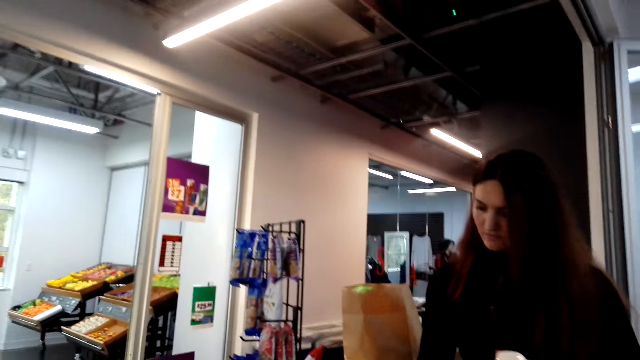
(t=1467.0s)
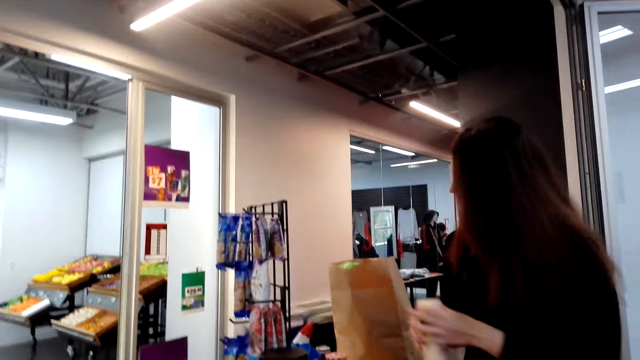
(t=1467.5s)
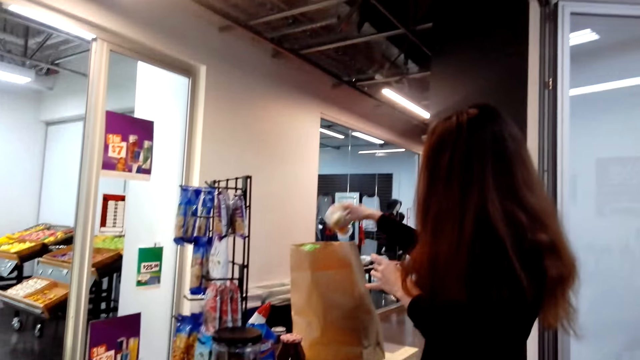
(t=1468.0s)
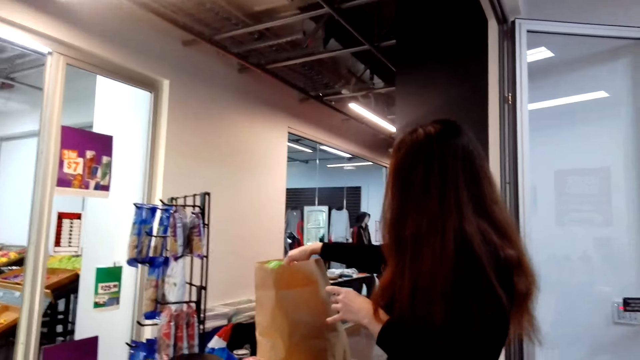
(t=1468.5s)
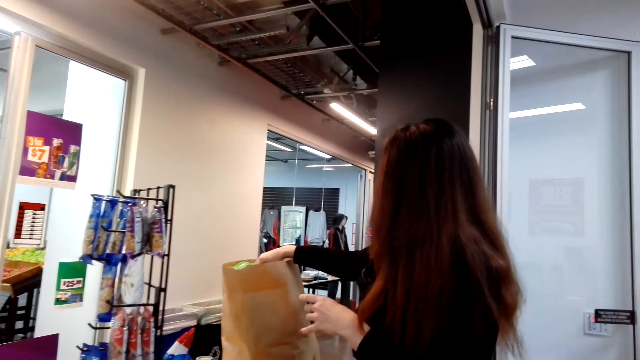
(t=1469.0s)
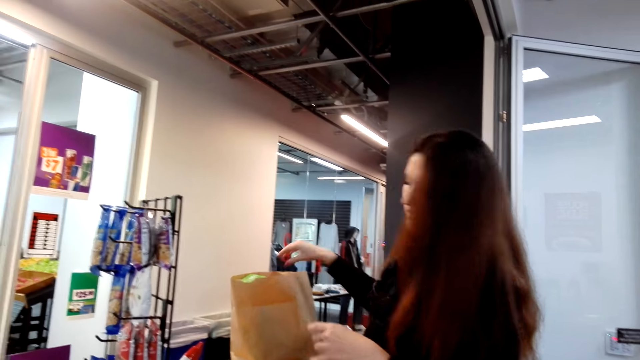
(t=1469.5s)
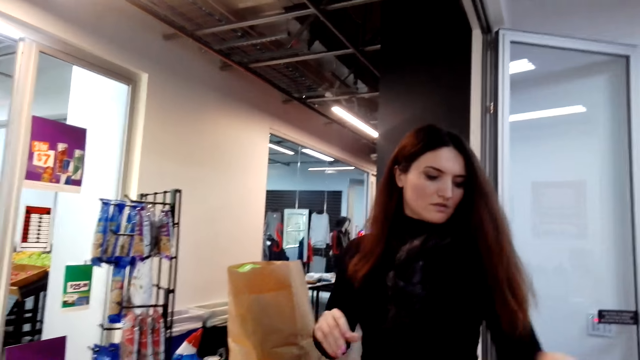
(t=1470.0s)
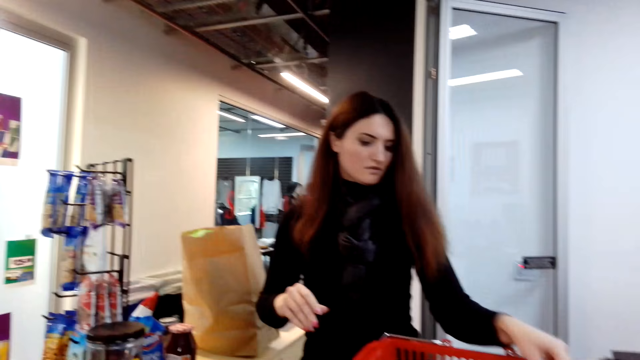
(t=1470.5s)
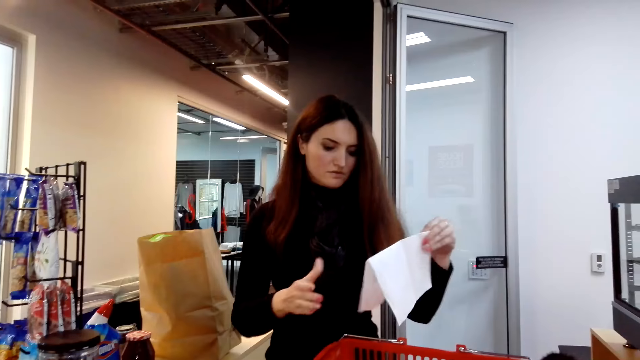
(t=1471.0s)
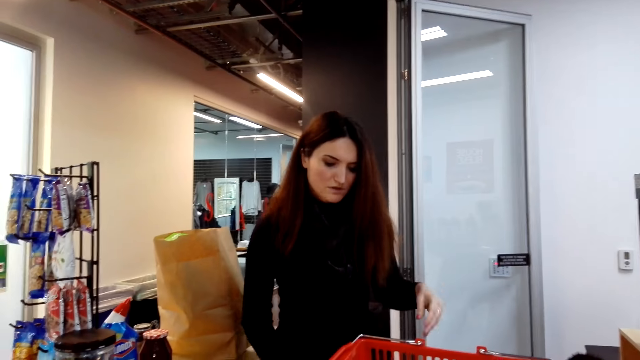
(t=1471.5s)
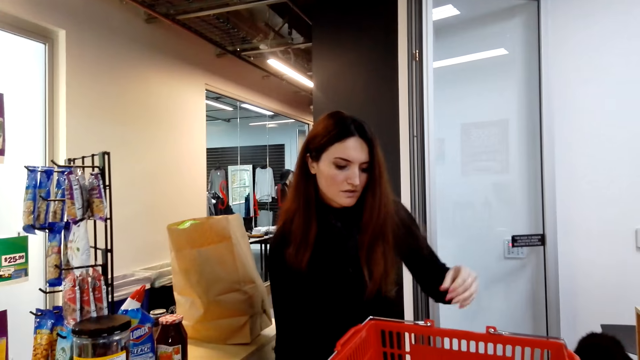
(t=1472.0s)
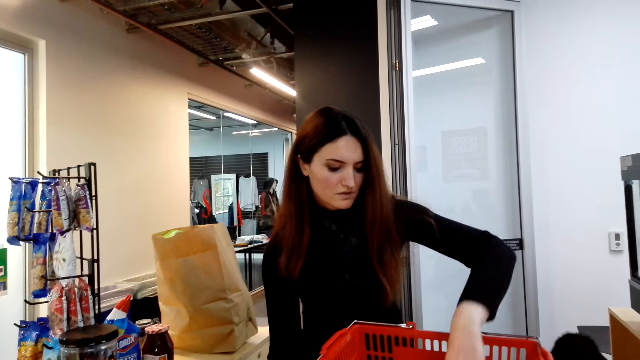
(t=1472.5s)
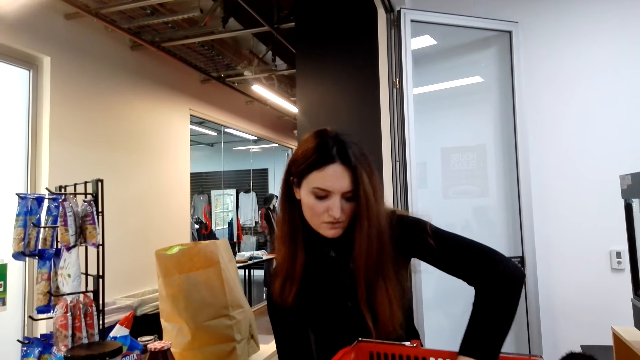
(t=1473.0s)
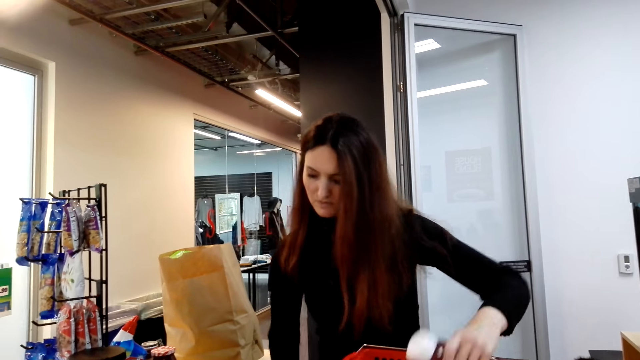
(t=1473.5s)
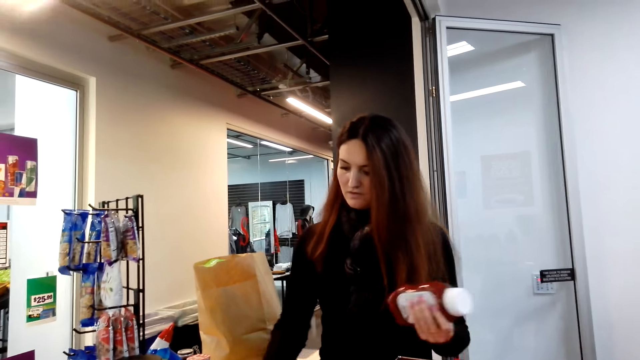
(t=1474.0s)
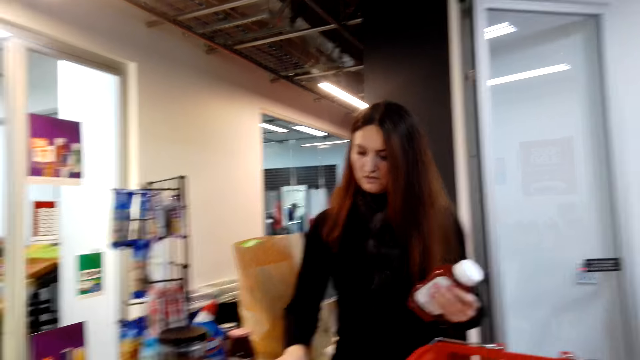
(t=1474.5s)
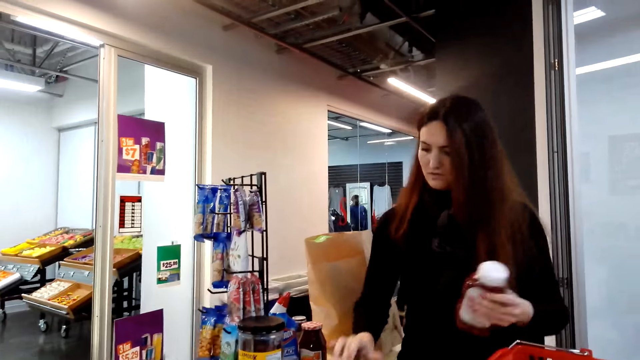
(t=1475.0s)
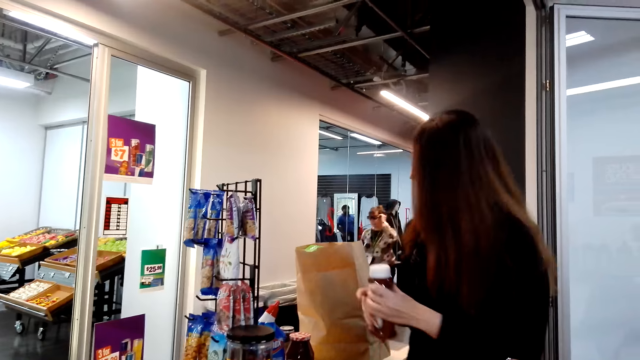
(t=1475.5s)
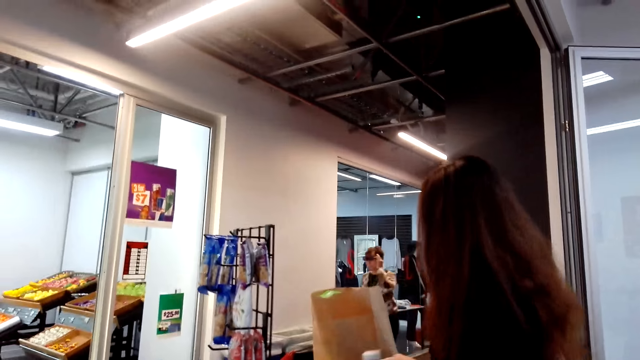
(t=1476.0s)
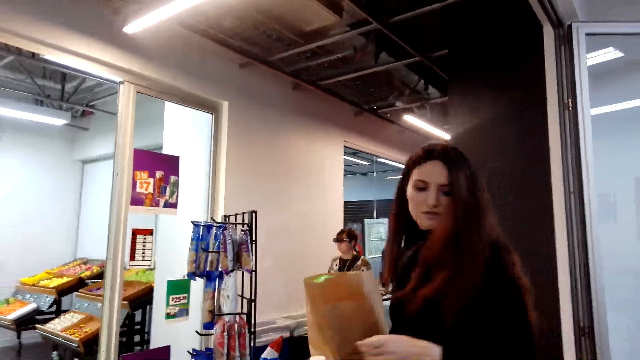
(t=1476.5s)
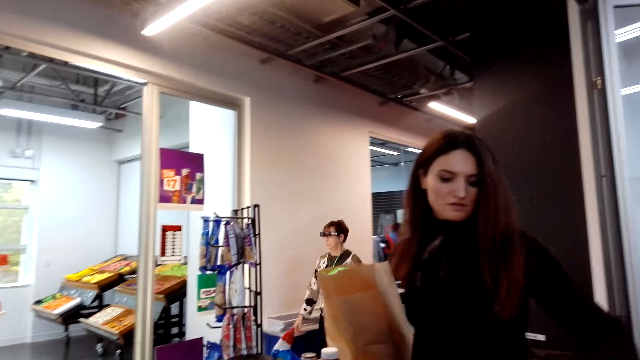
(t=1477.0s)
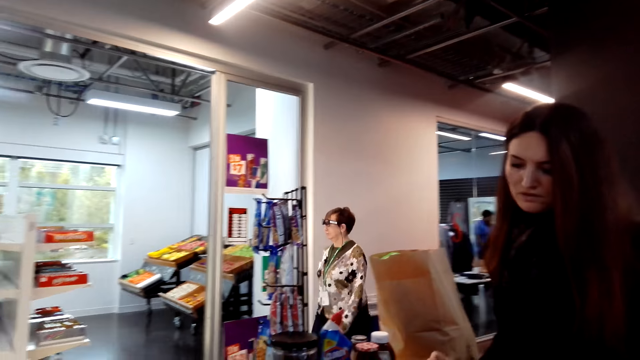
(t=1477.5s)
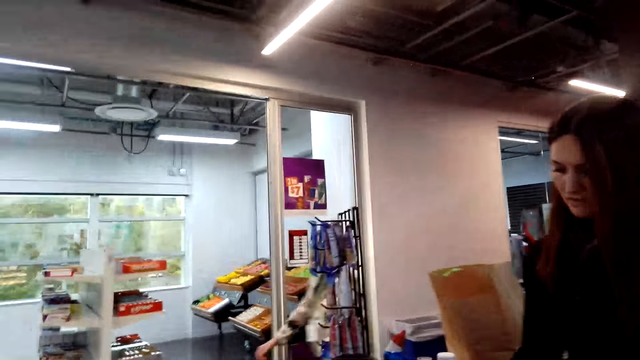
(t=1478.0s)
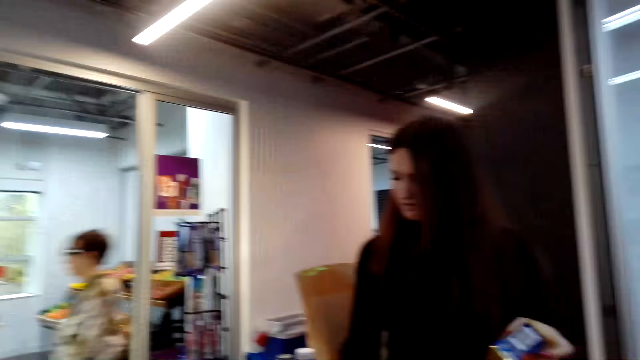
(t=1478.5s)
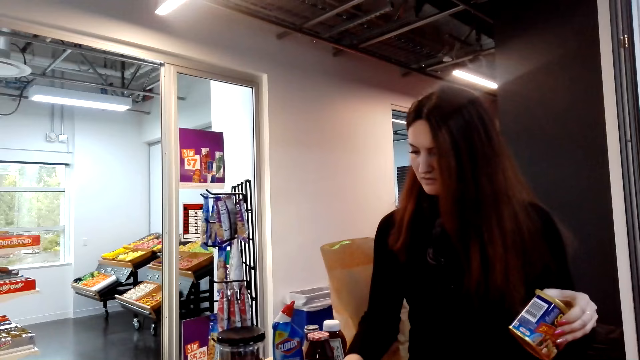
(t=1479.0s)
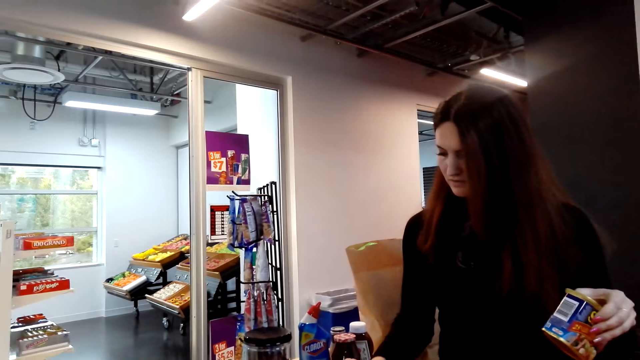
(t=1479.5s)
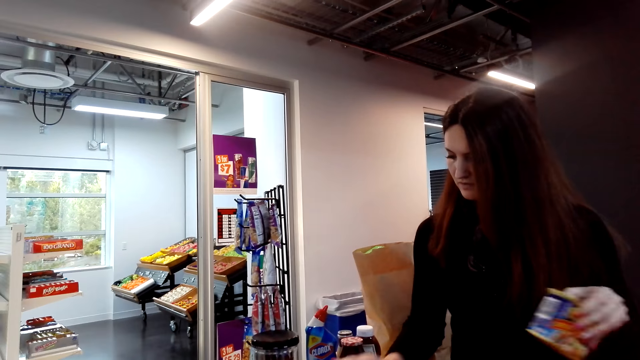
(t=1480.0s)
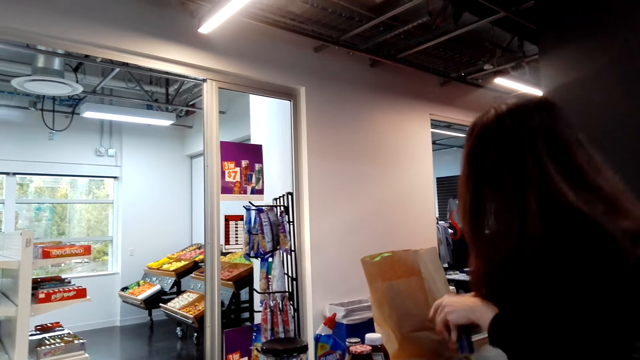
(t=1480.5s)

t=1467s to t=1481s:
A person puts salt into the shopping basket. The person packs shopping items in the bag. The person picks up a piece of paper on the basket and puts the paper under the counter. The person picks up tomato sauce from the shopping basket and presses the cash register. The person puts the tomato sauce on the counter. The person picks up a can of tuna from the shopping basket and presses the cash register.

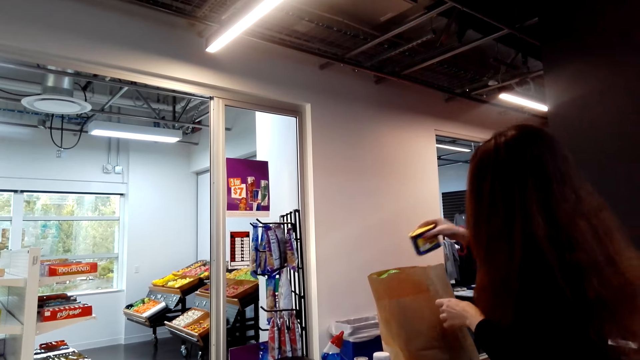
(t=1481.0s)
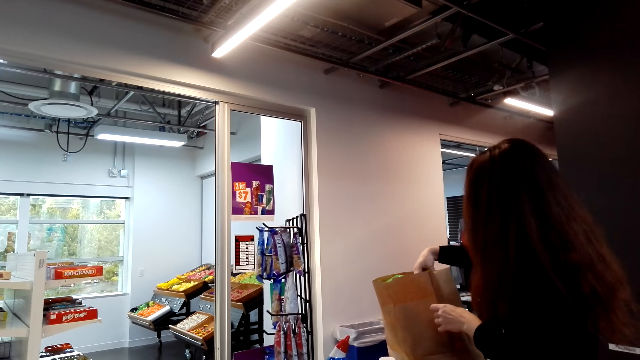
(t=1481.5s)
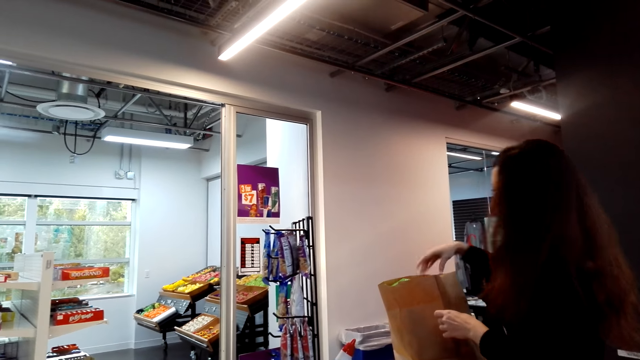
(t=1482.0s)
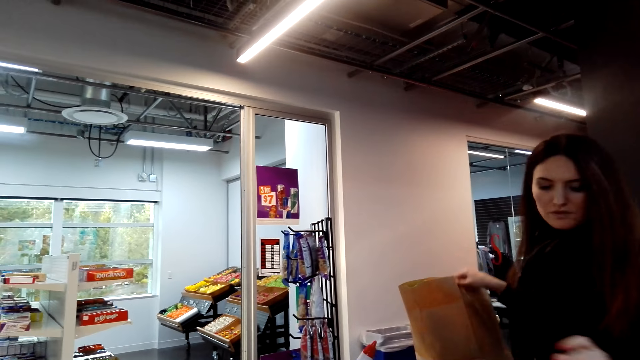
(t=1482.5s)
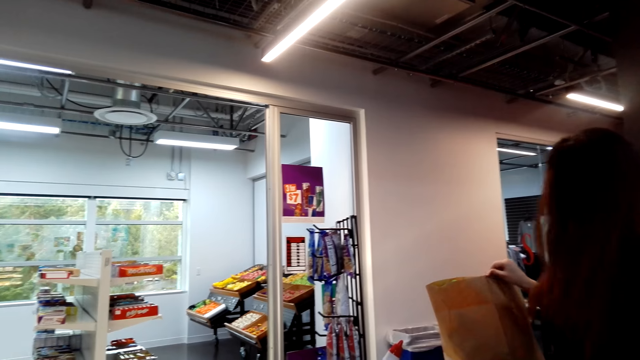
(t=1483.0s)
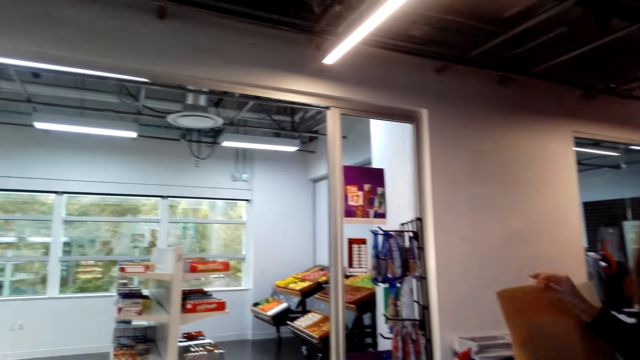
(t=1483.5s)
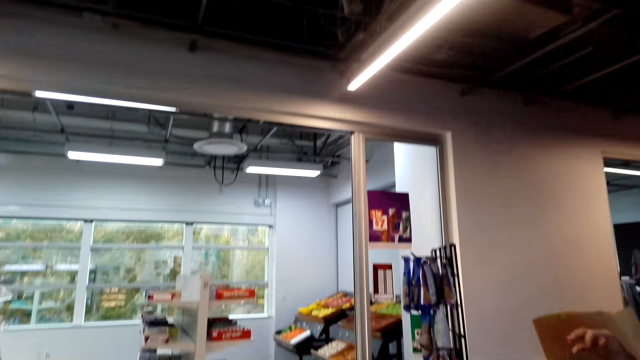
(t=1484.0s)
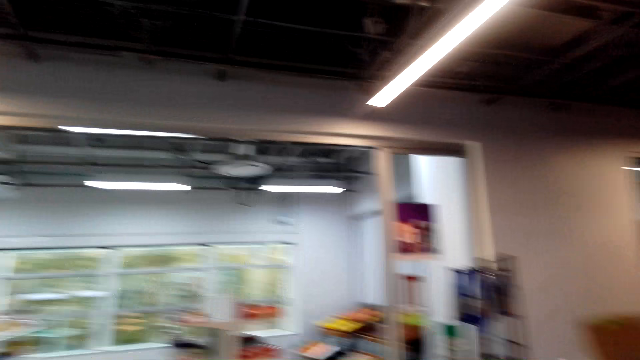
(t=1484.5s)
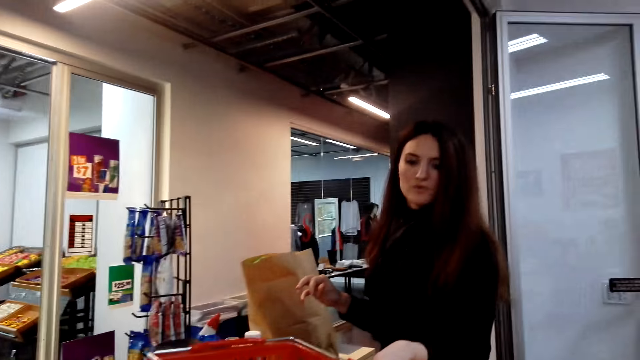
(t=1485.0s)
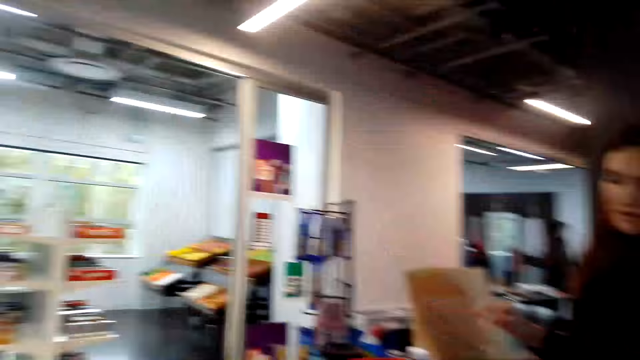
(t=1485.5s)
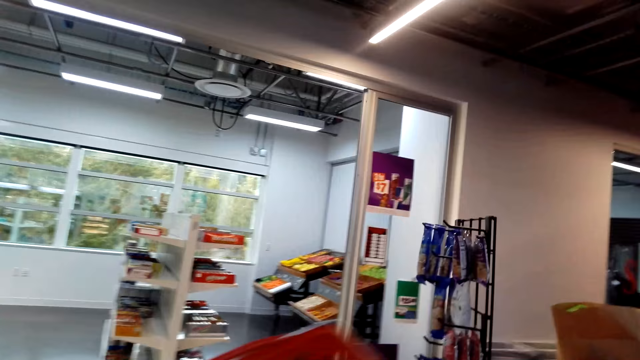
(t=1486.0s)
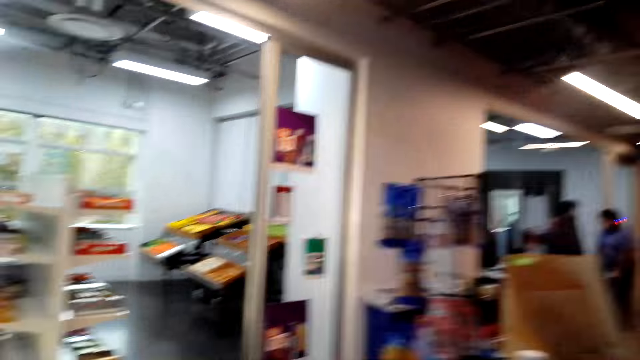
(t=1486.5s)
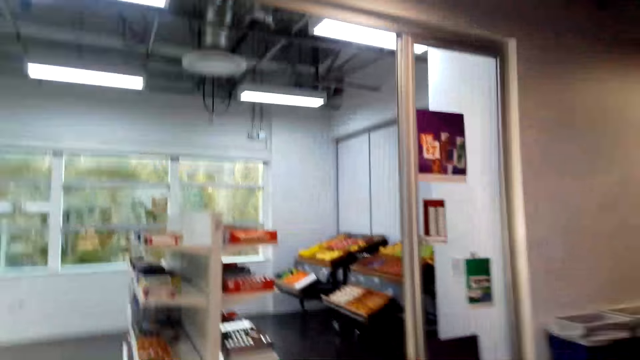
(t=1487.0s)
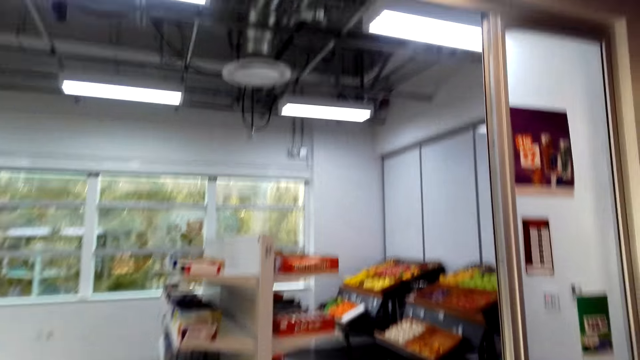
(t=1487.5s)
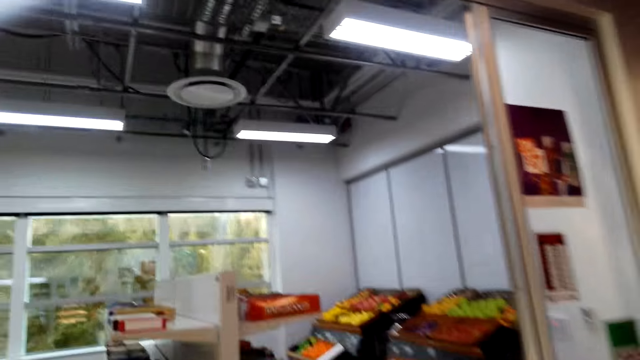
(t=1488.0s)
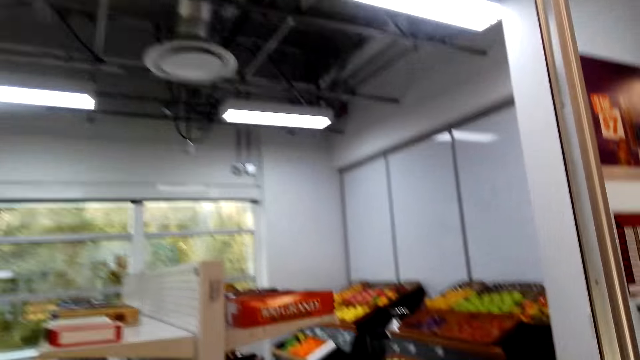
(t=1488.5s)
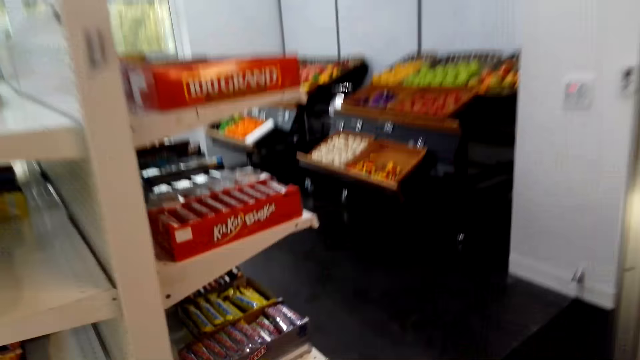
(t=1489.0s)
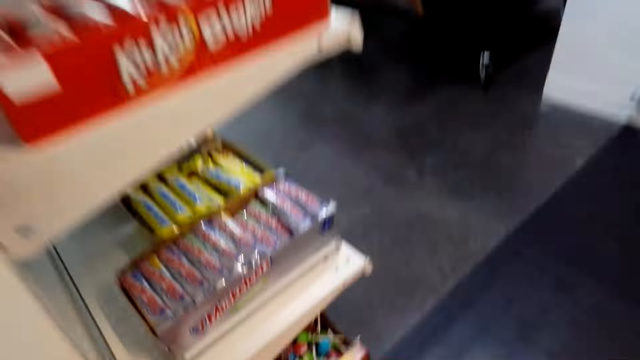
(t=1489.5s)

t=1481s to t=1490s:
A person puts the can of tuna into the shopping bag. The camera wearer walks in the store.
